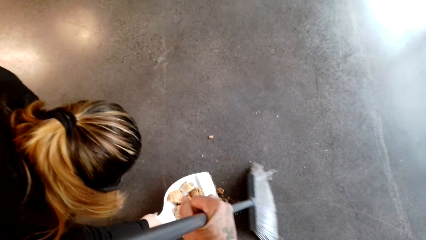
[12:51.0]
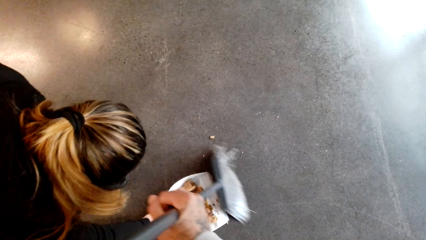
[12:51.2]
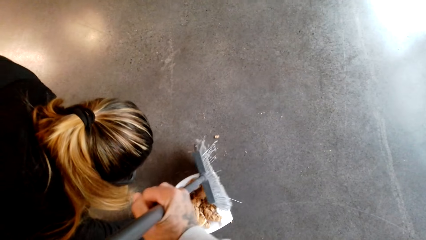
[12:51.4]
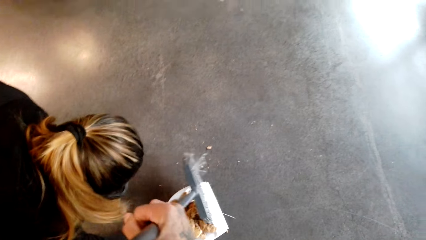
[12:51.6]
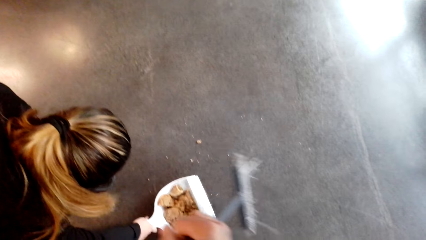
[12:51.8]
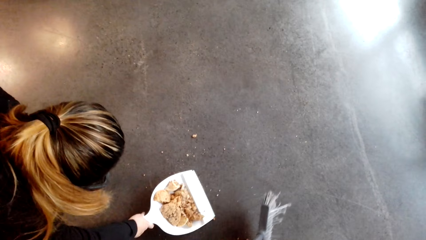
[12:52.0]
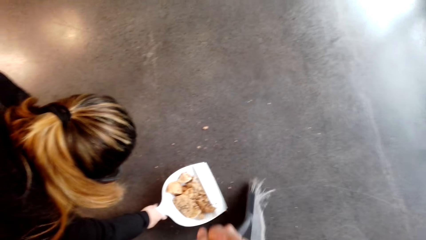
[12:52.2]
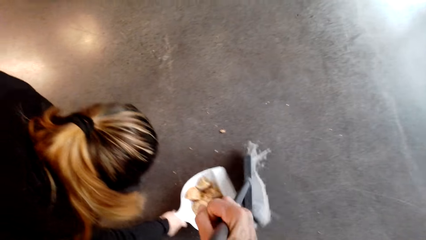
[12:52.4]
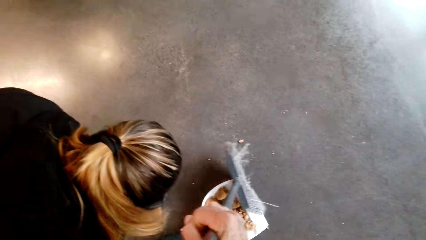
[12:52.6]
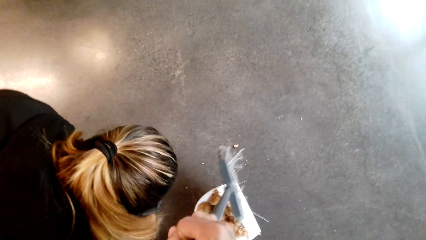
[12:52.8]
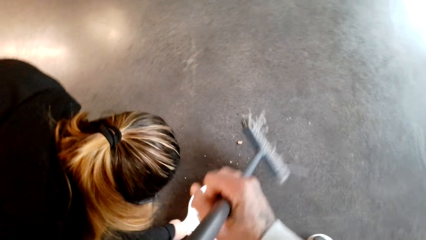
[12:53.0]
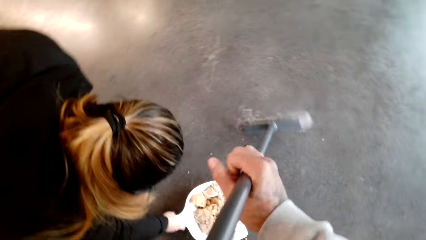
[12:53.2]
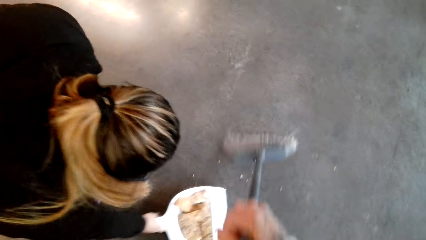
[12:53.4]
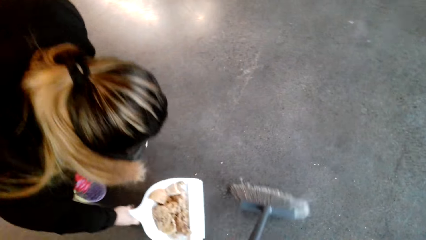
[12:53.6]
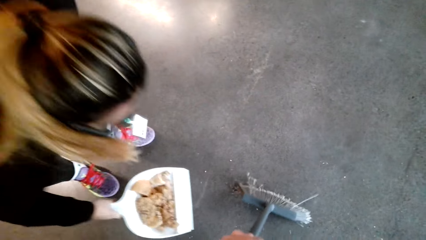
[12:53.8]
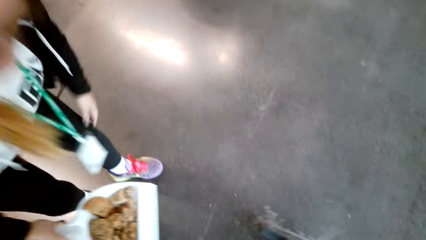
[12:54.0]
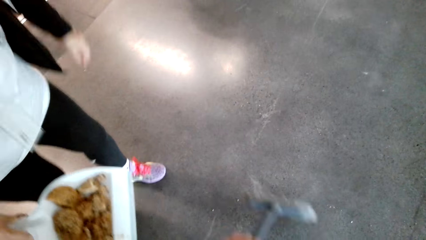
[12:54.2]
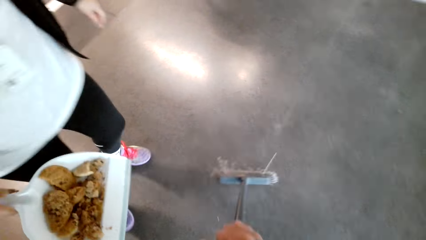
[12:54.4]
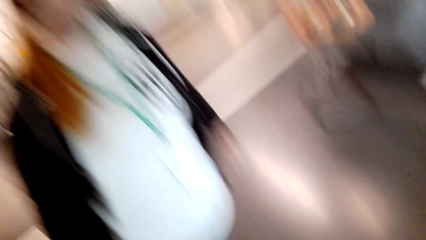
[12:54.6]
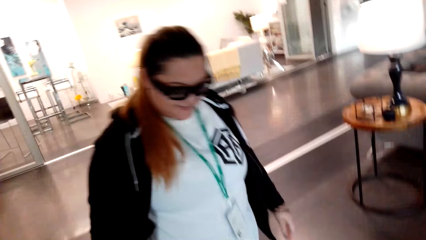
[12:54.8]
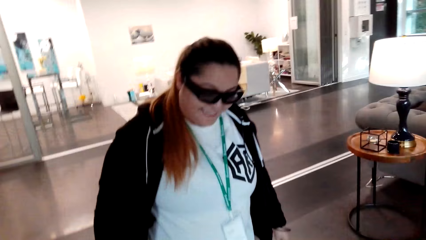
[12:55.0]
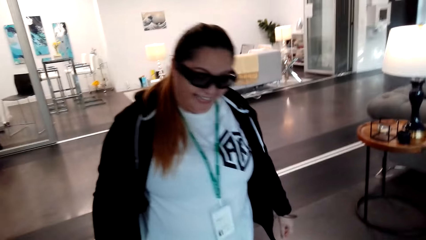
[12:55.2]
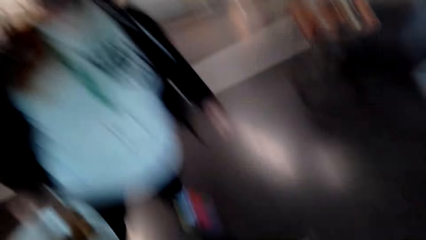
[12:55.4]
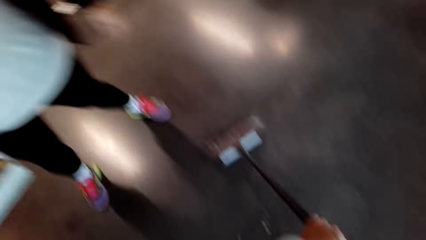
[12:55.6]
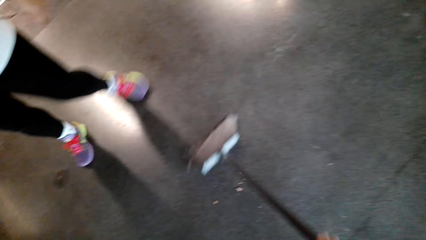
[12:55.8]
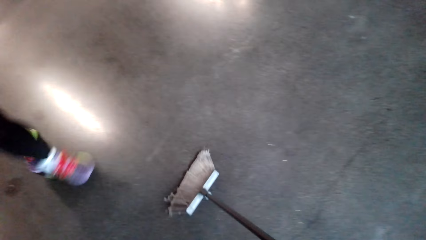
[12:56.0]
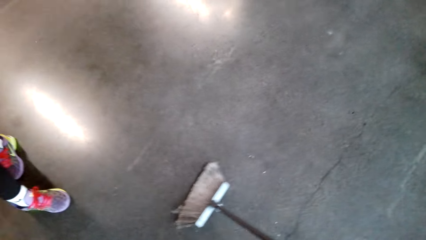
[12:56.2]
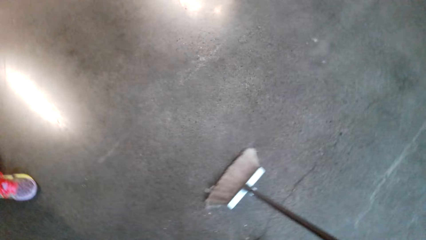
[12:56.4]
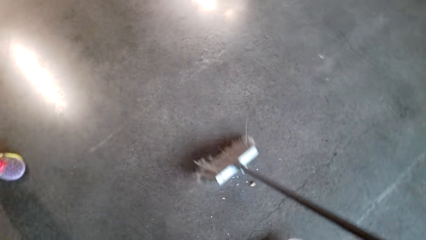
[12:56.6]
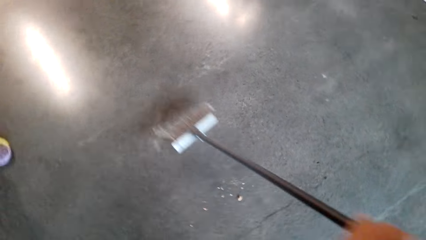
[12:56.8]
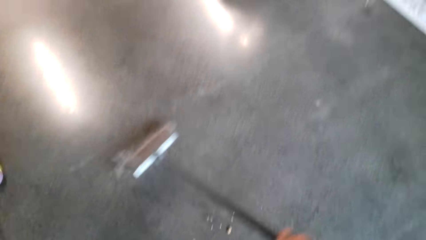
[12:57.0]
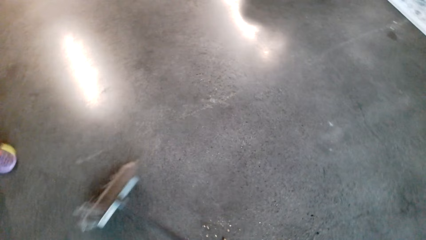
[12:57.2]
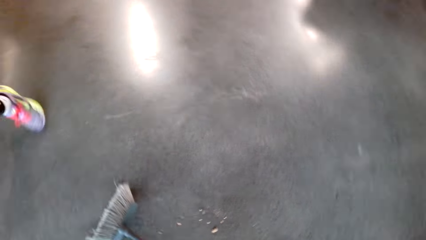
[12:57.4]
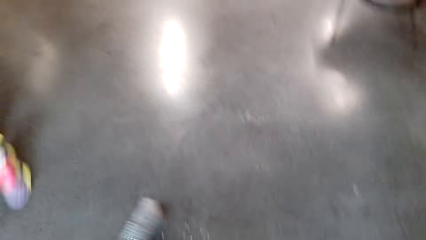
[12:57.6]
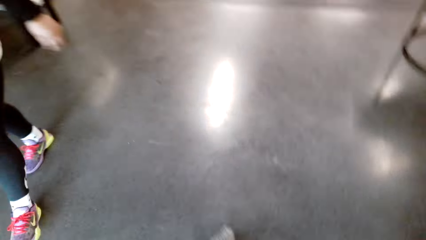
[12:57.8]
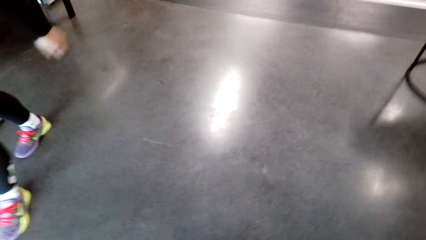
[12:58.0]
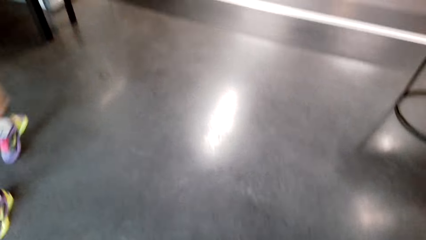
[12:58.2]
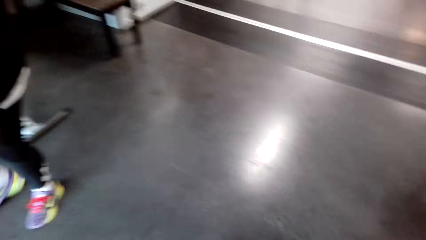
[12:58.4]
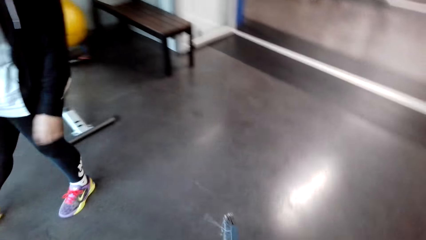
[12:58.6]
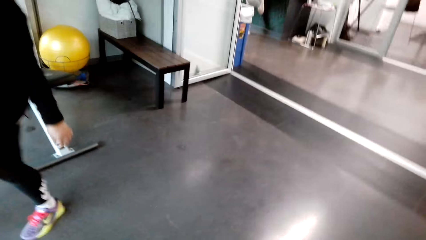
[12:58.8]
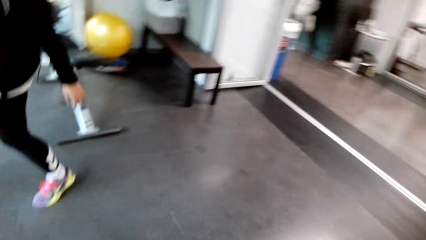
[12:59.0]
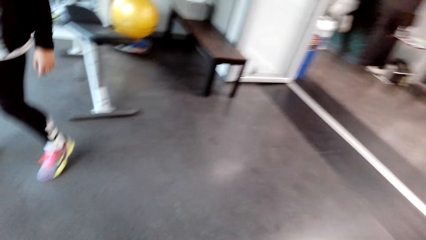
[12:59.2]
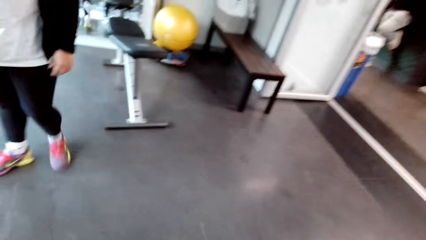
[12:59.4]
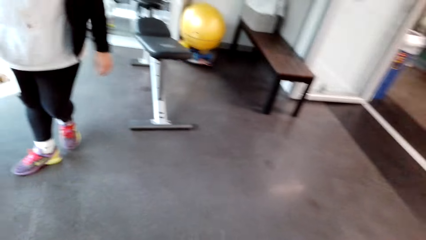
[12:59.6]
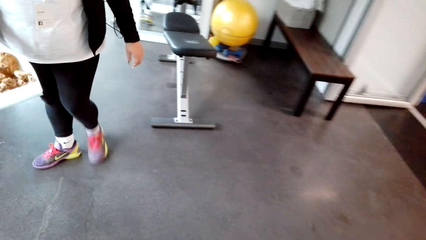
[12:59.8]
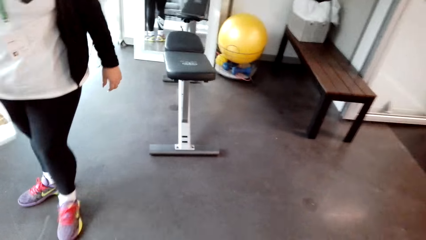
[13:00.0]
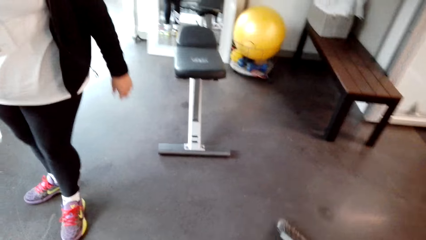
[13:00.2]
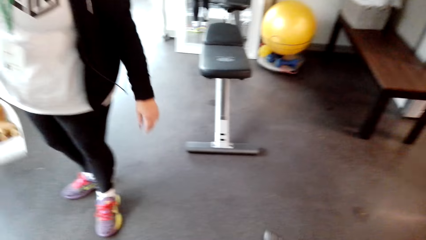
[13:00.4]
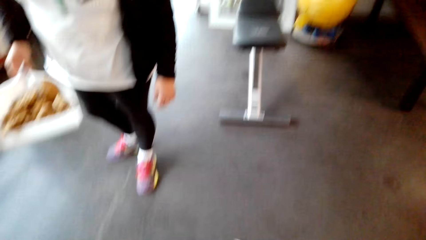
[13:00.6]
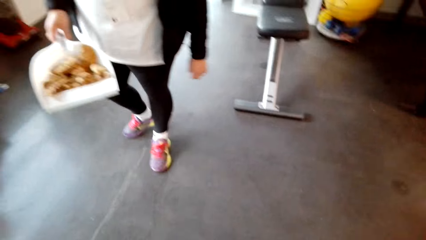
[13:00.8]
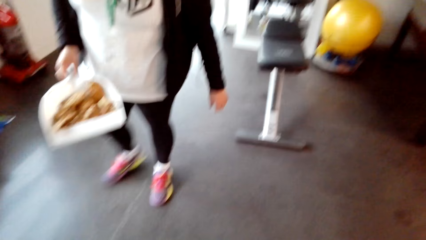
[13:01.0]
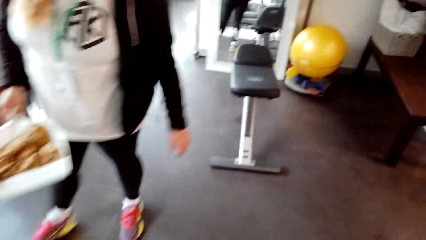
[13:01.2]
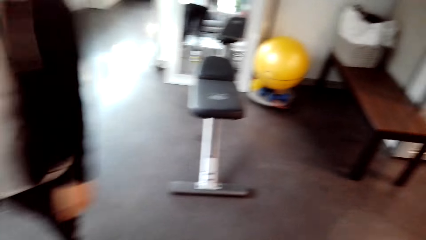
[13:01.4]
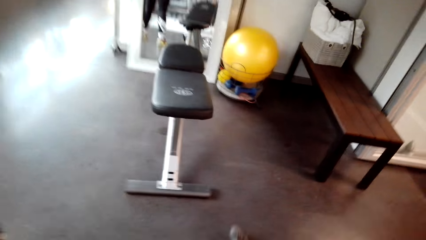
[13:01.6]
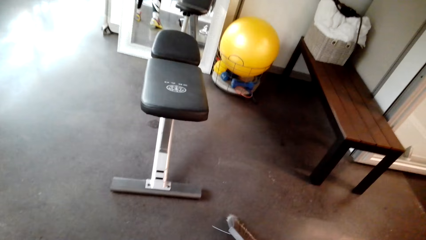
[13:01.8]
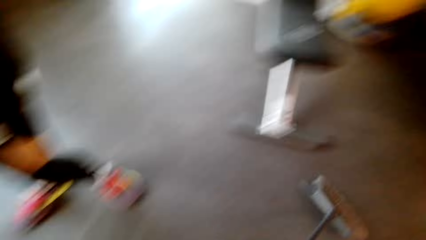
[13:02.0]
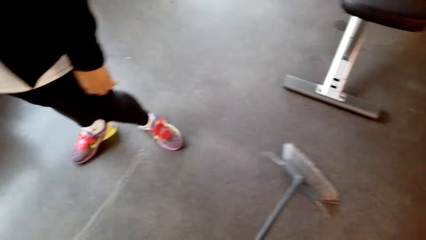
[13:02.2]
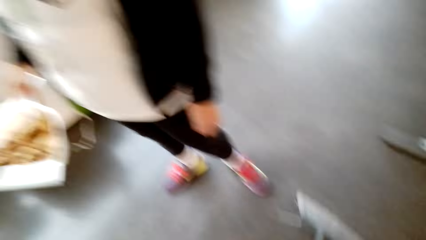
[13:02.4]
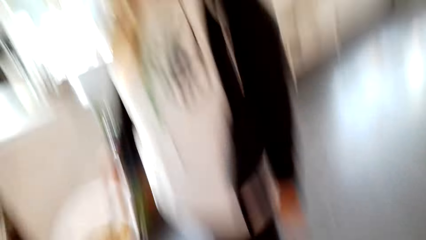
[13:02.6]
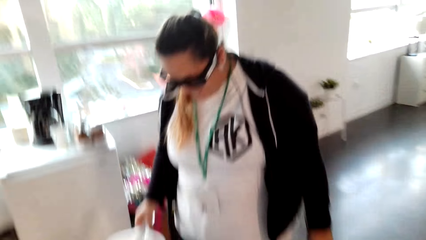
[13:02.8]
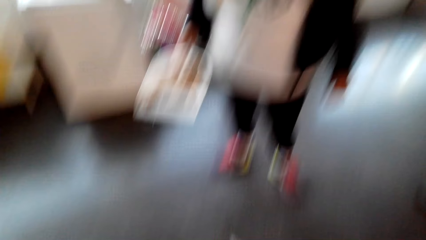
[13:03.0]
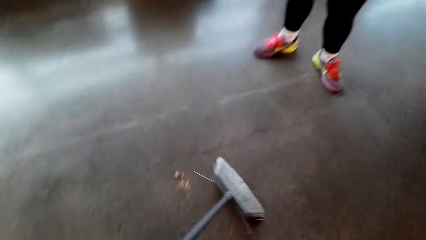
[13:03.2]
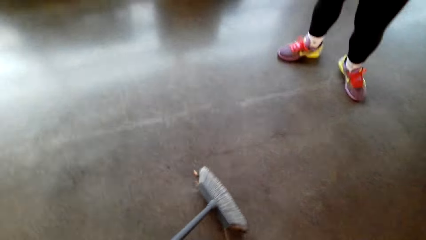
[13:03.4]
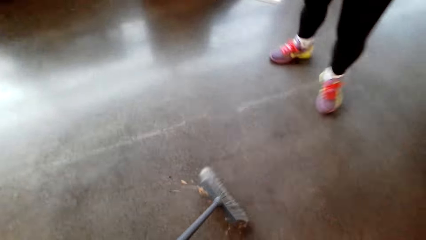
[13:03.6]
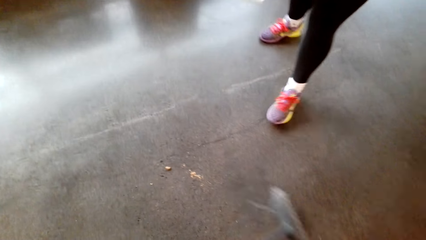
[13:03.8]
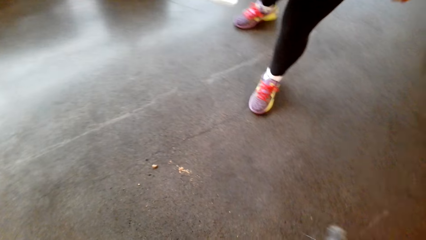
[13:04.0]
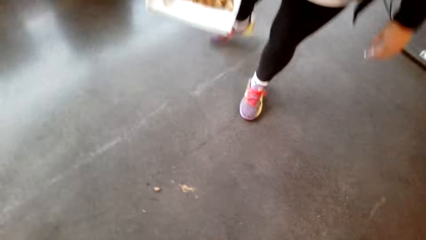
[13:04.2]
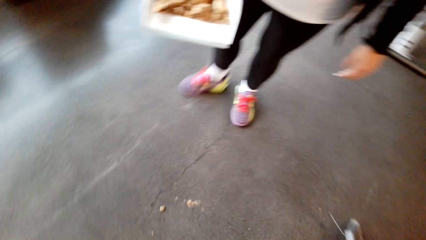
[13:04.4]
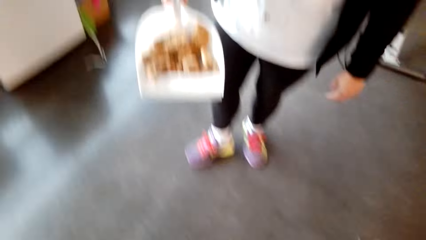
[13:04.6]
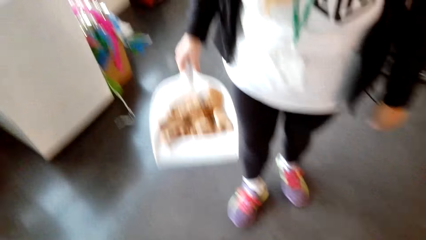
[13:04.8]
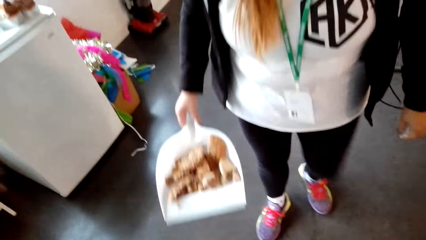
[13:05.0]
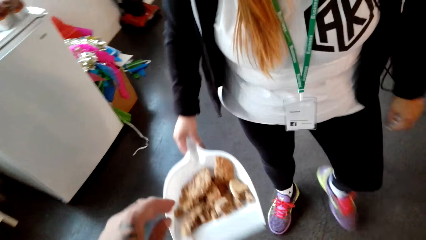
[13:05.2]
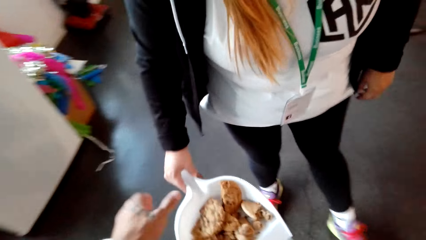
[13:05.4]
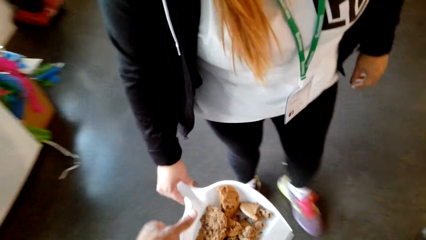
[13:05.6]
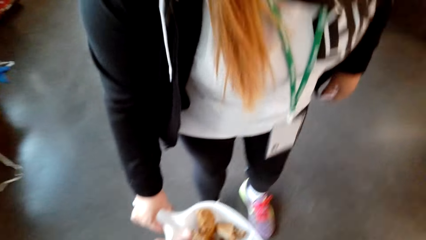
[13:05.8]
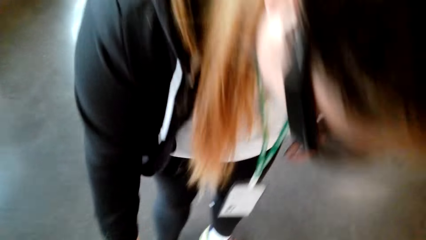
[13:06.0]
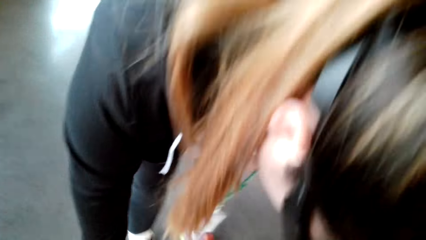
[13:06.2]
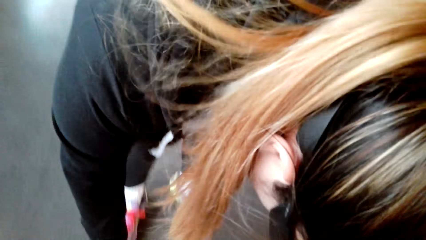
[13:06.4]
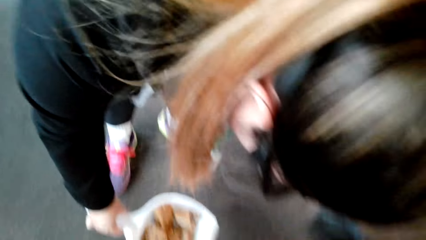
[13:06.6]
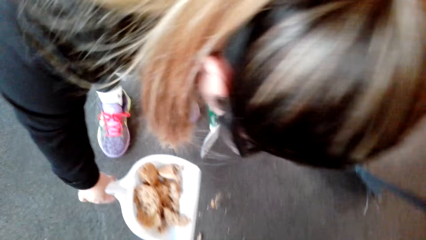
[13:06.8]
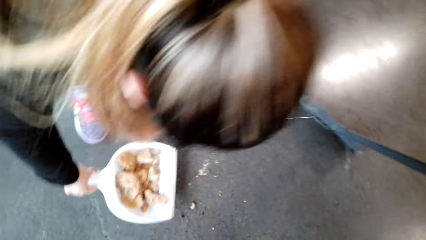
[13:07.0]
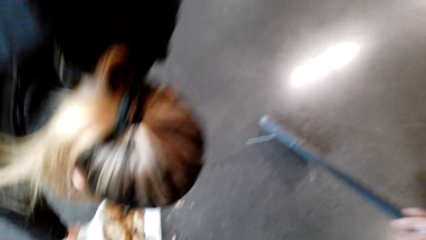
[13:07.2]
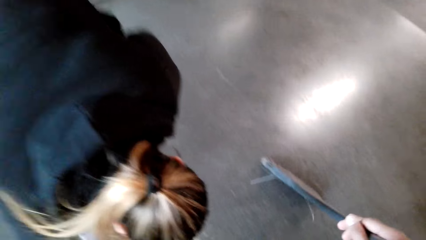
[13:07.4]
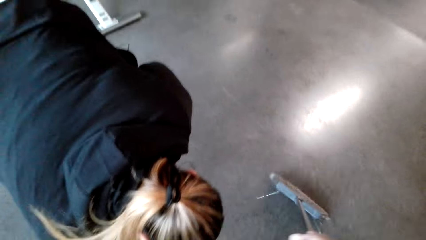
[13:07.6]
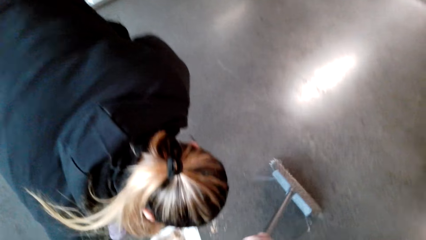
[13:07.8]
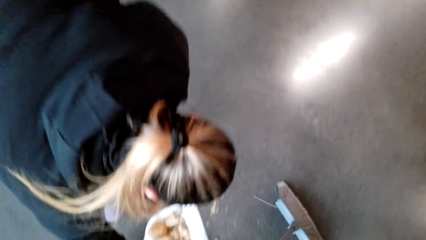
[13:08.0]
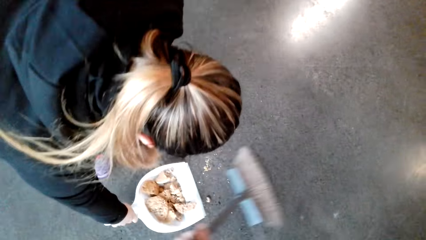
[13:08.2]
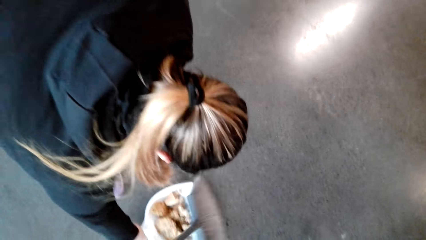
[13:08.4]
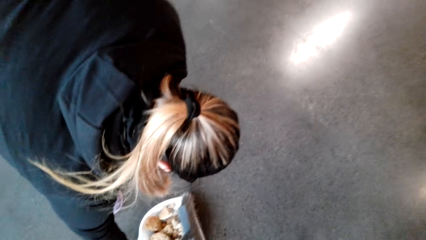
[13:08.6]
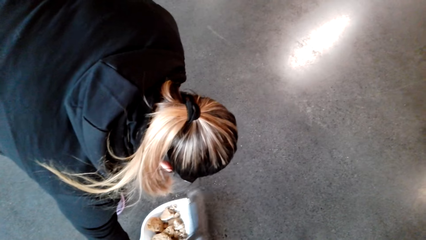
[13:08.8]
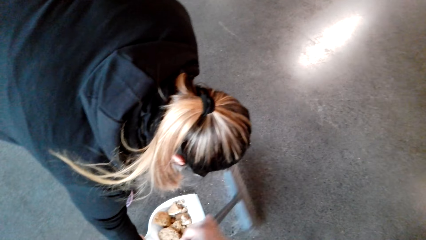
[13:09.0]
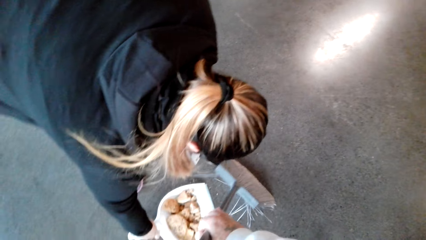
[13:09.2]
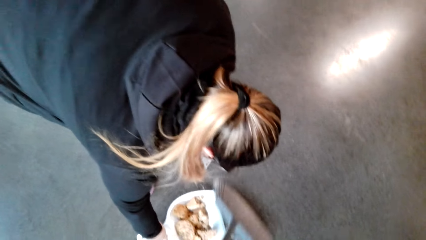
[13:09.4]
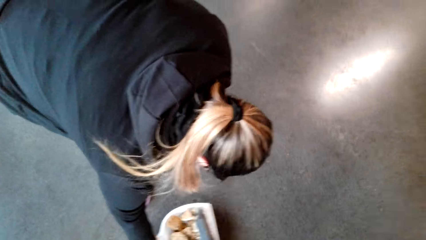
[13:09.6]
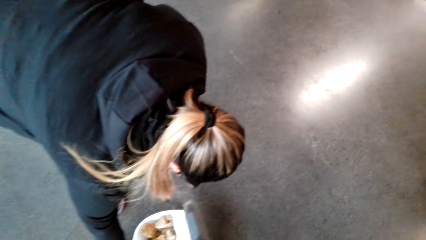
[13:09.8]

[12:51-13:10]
The camera wearer sweeps the biscuits into the dustpan. A person lifts the dustpan from the floor. The camera wearer sweeps the biscuit crumbs with the broom. The person walks around with the dustpan, bends down, and holds the dustpan on the floor. The person puts the dustpan down. The camera wearer sweeps the biscuit crumbs into the dustpan.
